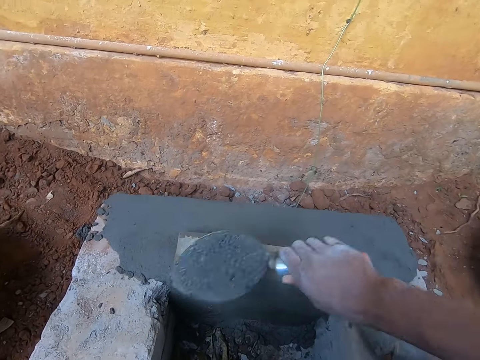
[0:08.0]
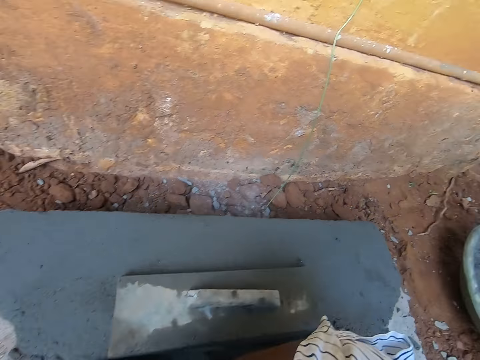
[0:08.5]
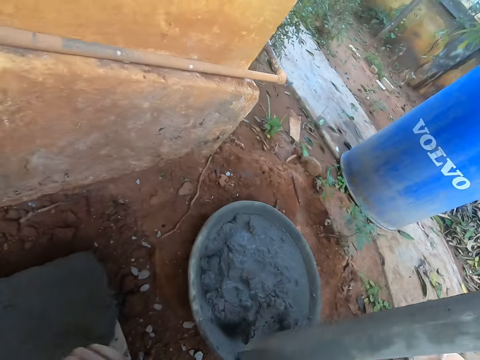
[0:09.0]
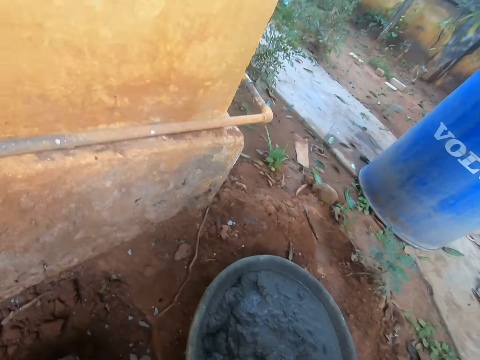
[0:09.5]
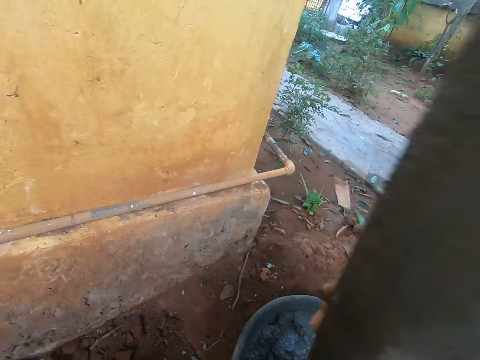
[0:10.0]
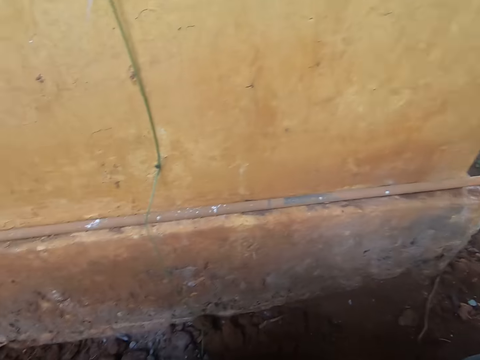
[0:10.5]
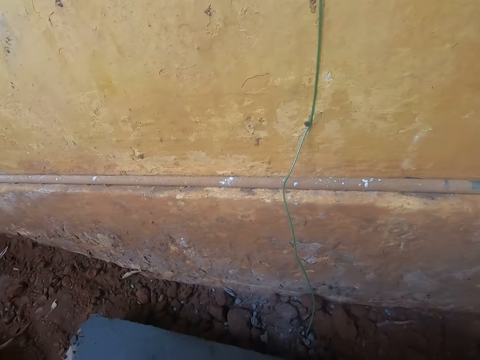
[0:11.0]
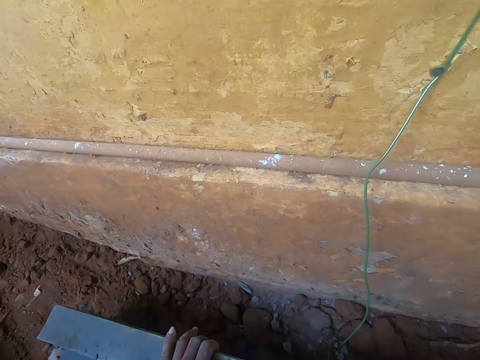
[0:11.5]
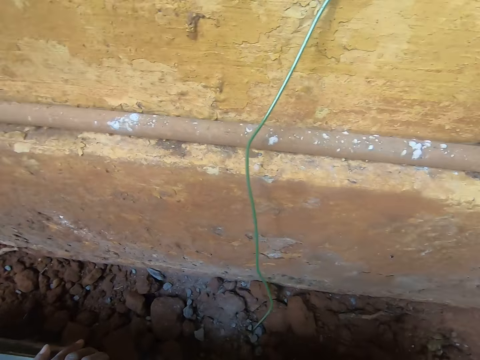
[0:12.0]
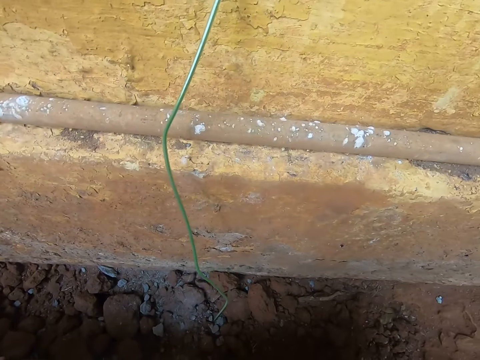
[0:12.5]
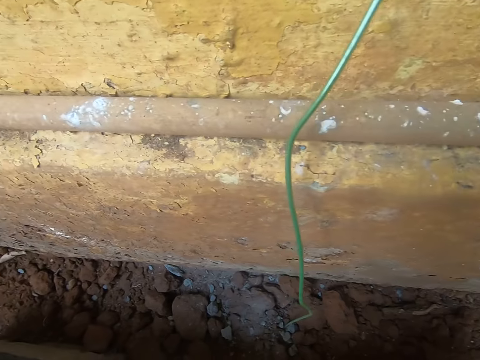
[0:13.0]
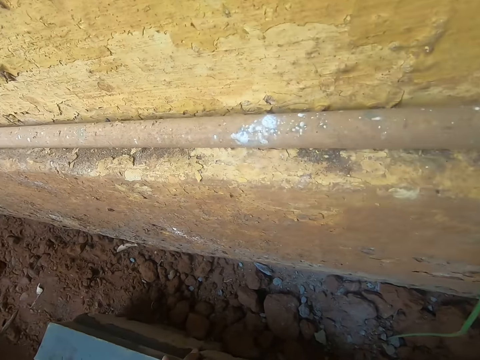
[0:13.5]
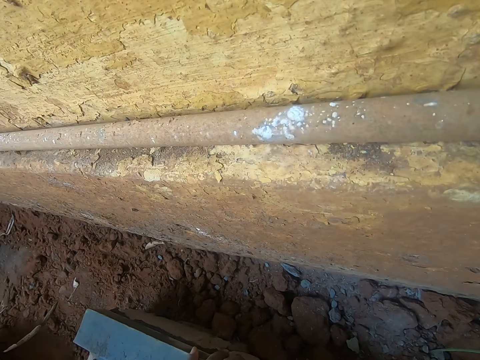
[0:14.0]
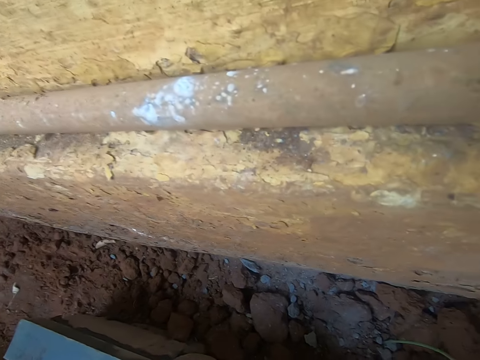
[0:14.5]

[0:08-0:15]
The camera wearer takes a wood. They put the wood down.

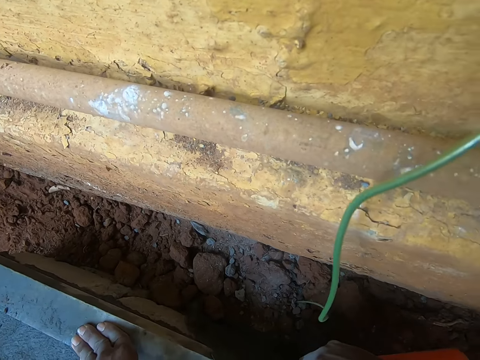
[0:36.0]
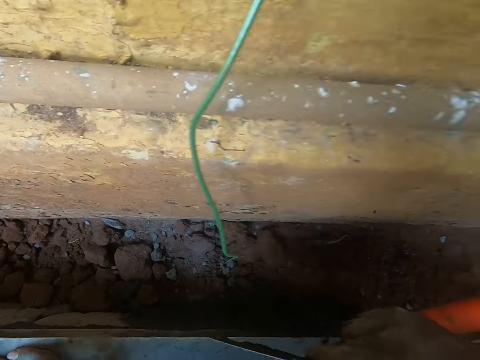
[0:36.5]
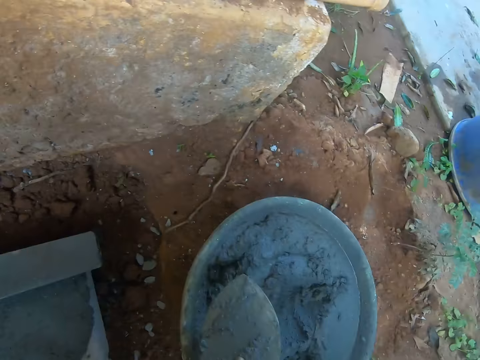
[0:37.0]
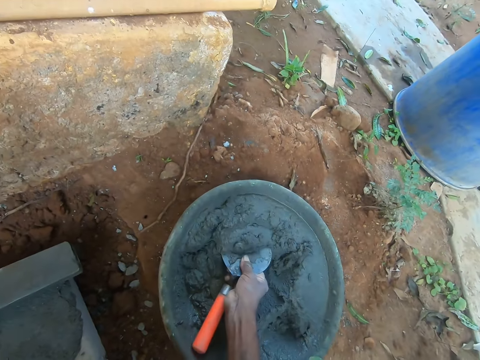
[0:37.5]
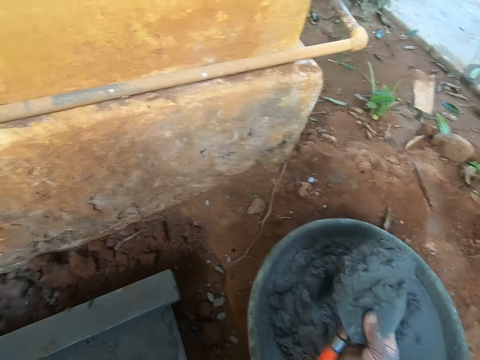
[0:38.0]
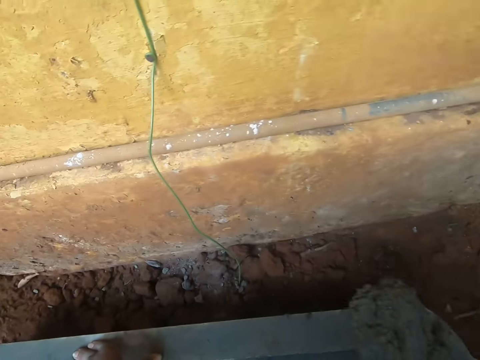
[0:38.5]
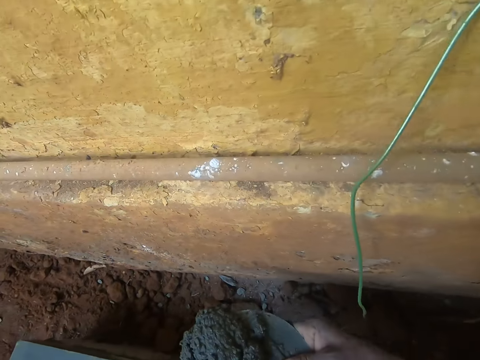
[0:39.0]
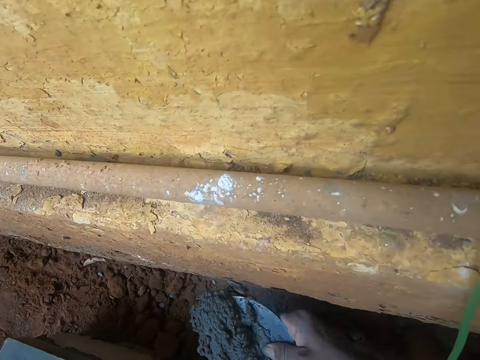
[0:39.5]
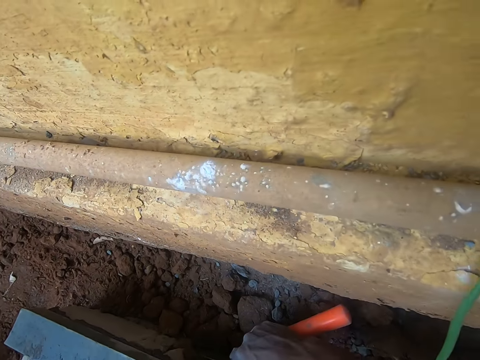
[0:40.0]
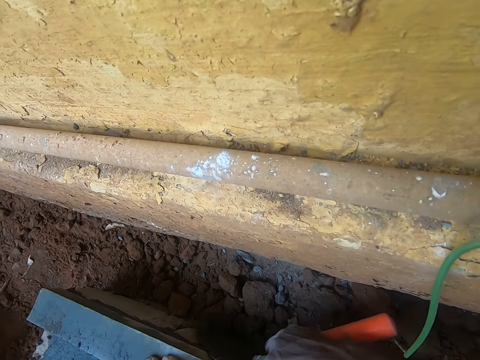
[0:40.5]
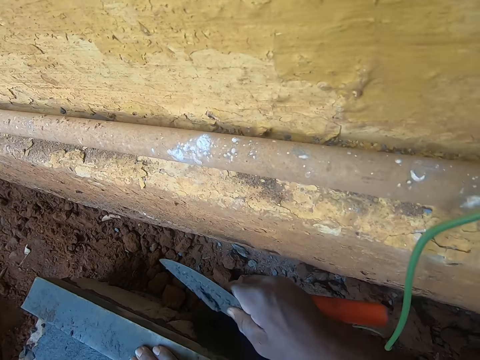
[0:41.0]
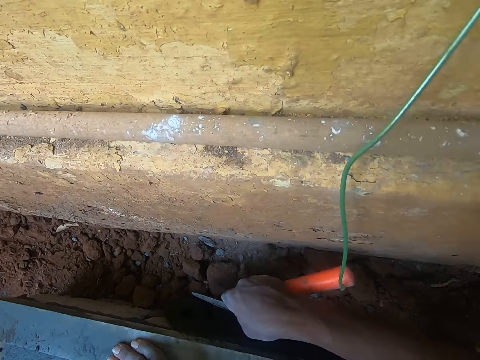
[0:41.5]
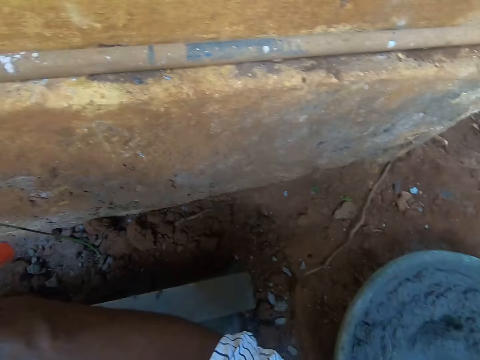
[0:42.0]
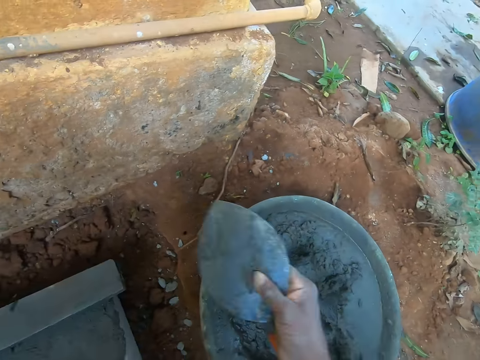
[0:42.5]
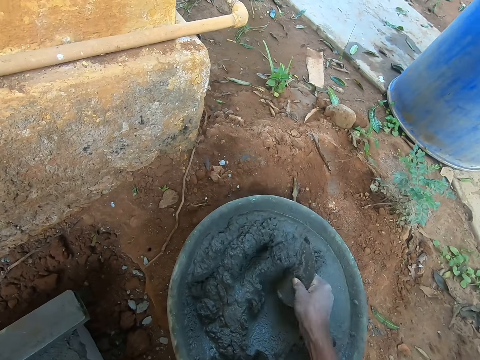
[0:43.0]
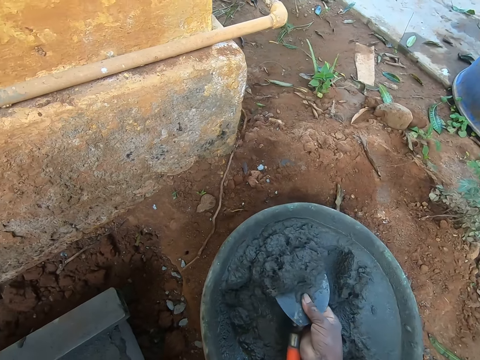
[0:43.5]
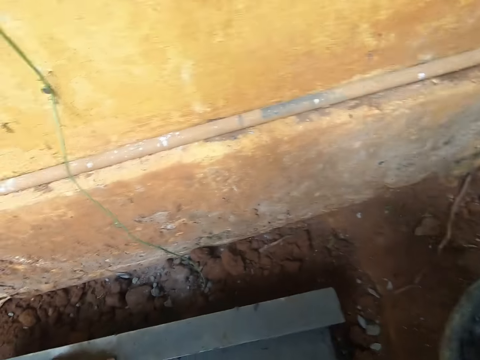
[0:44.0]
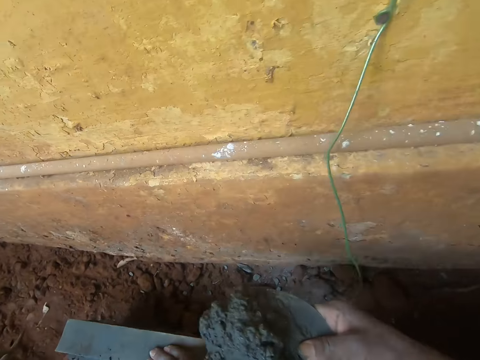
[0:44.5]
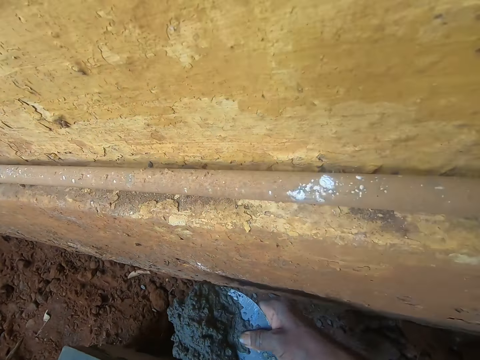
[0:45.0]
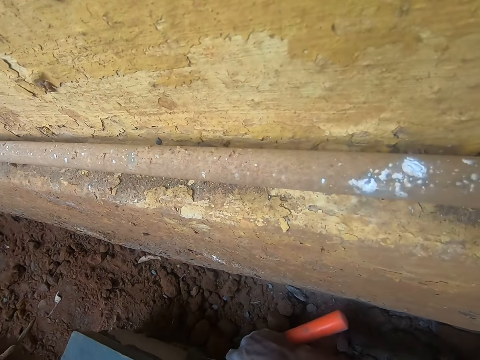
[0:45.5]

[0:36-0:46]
The camera wearer scoops wet cement from the basin with the trowel in his right hand. He puts the cement at the side of the platform with the trowel in his right hand. He scoops wet cement from the basin with the trowel in his right hand. He puts the cement at the side of the platform with the trowel in his right hand.

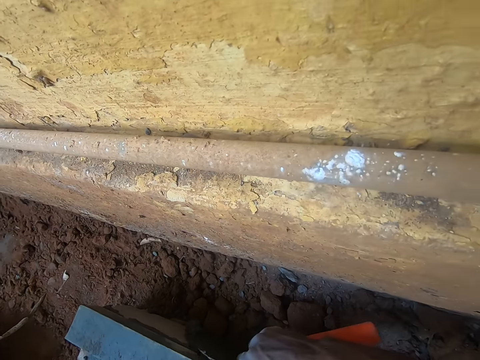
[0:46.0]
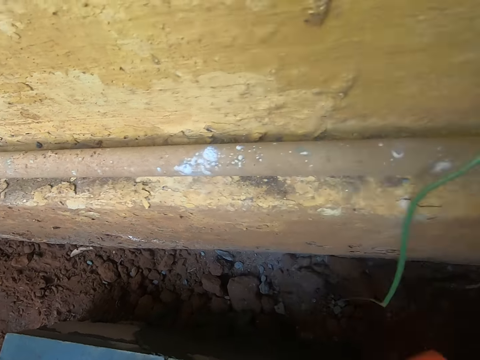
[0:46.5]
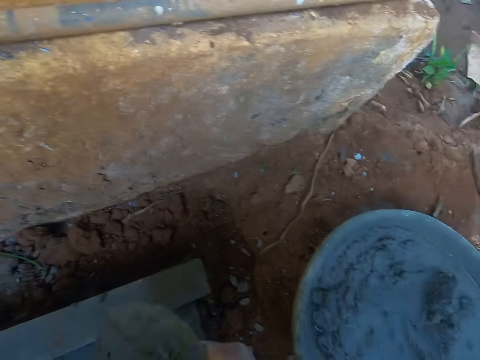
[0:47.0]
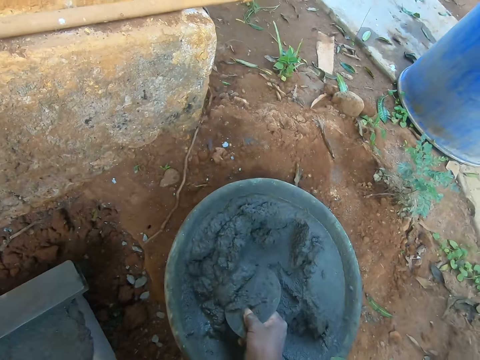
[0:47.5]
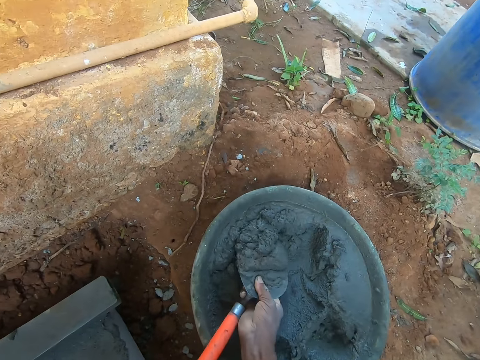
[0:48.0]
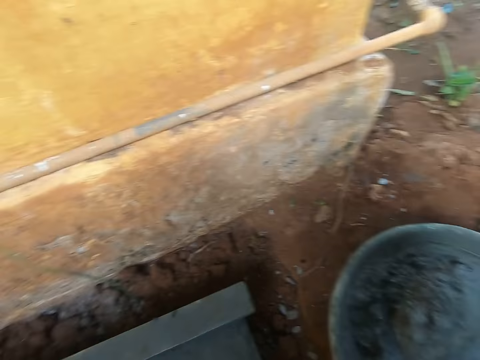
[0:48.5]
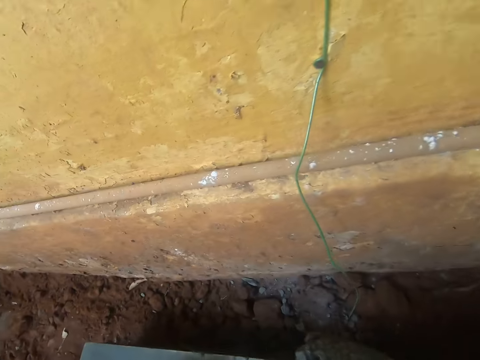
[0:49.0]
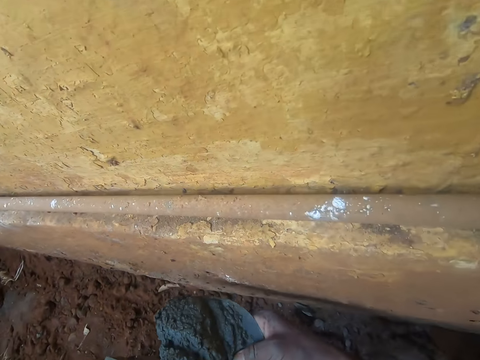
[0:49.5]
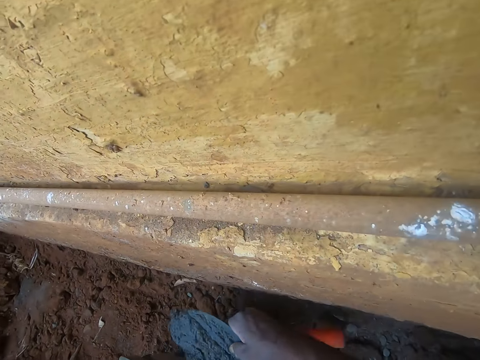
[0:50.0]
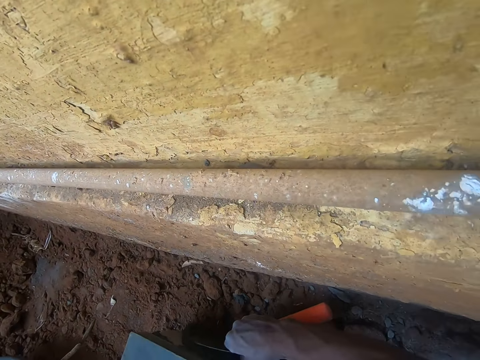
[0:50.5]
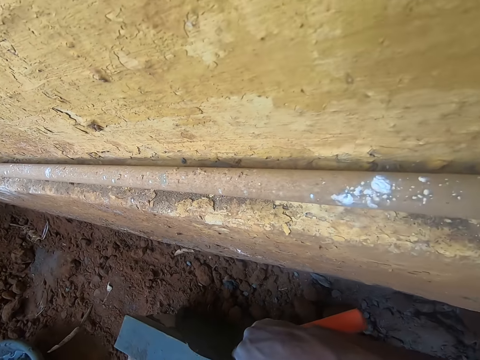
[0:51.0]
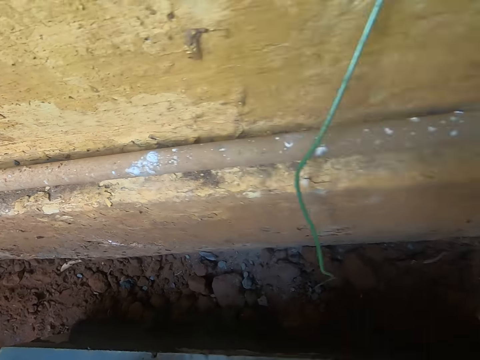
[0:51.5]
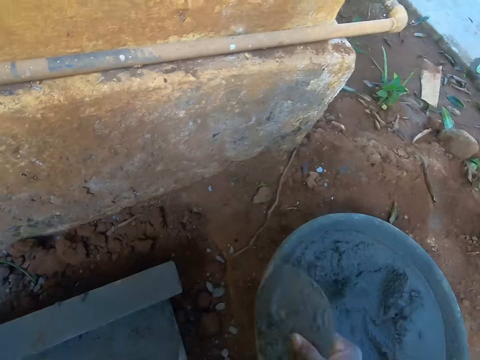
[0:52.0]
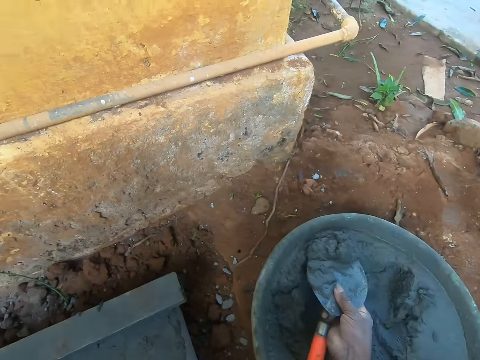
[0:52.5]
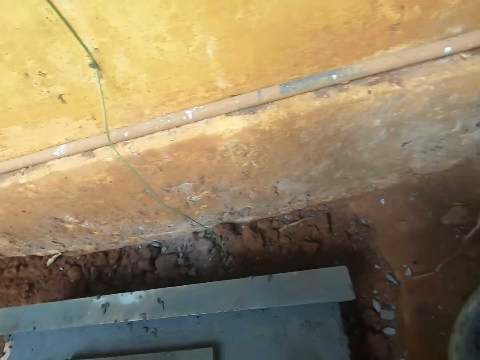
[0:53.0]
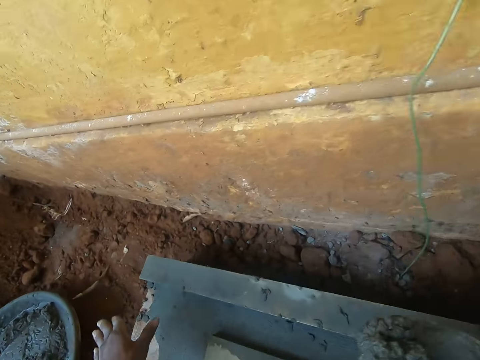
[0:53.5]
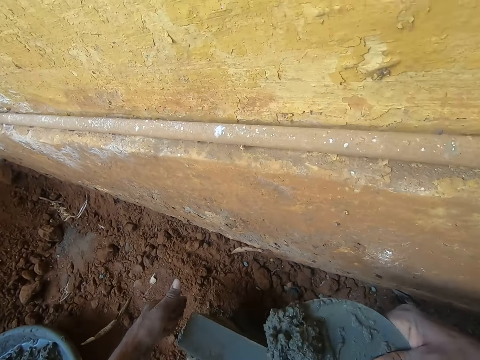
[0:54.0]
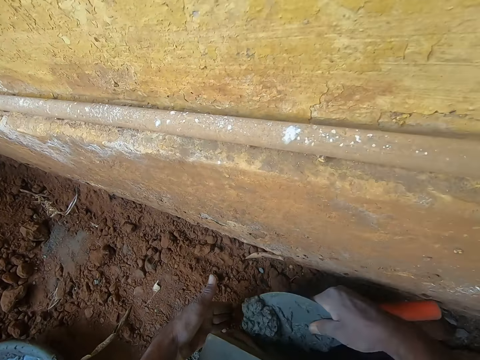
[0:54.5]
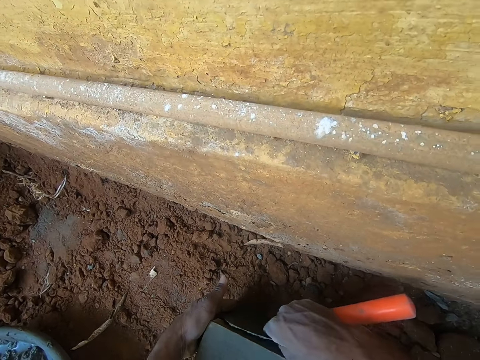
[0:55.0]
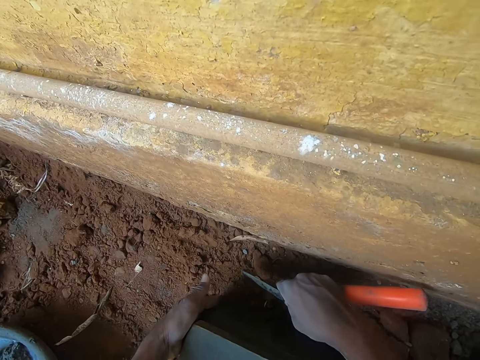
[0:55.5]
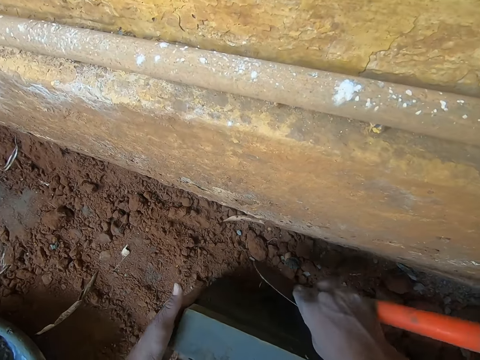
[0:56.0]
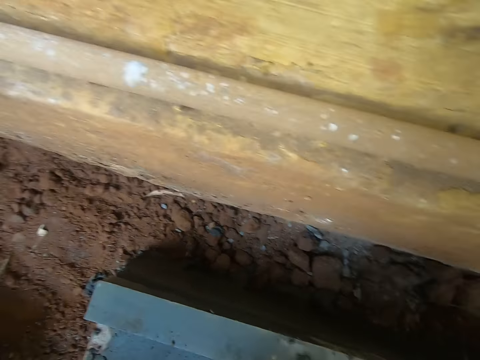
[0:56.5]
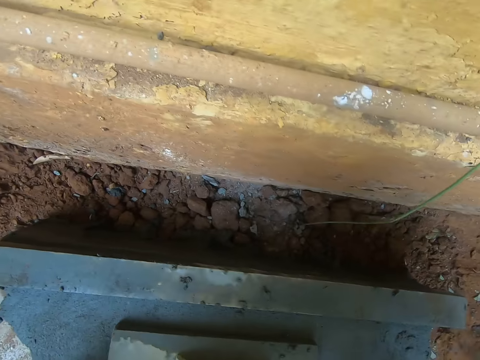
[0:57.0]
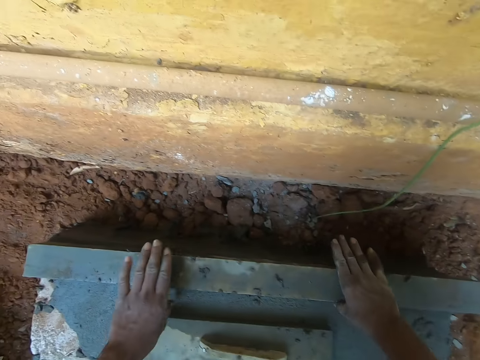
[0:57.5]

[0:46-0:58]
The camera wearer scoops wet cement from the basin with the trowel in his right hand. He puts the cement at the side of the platform with the trowel in his right hand. He scoops wet cement from the basin with the trowel in his right hand. He puts the cement at the side of the platform with the trowel in his right hand. He plasters the cement. He adjusts the wood on the platform with both hands.
